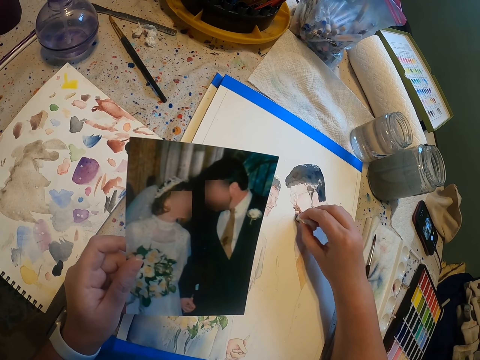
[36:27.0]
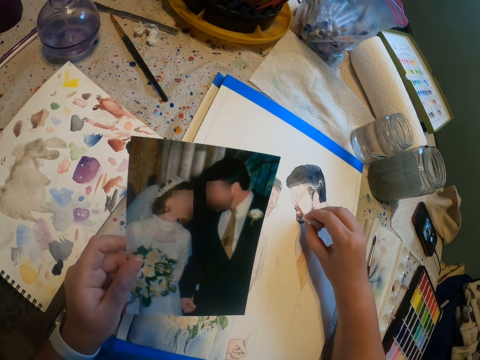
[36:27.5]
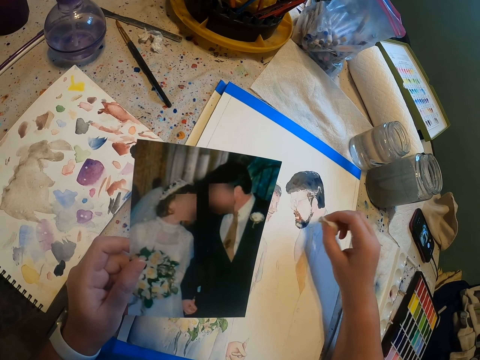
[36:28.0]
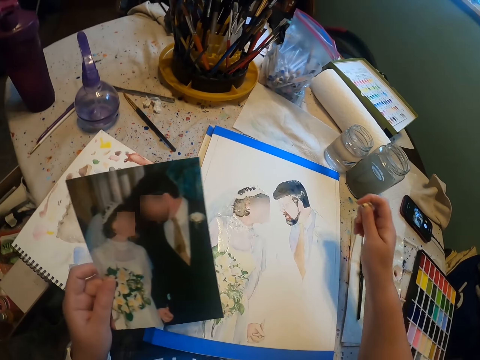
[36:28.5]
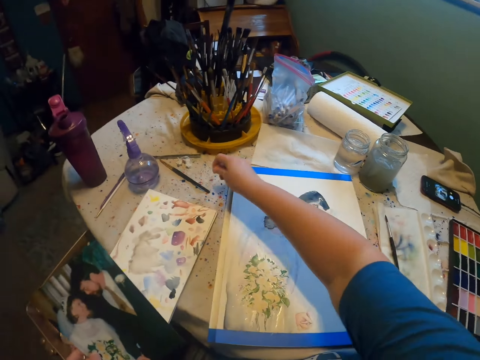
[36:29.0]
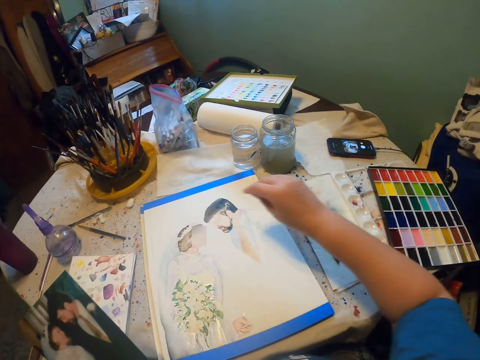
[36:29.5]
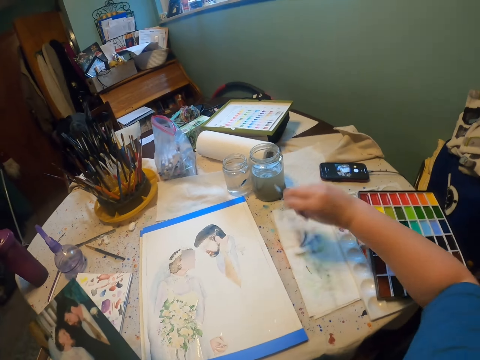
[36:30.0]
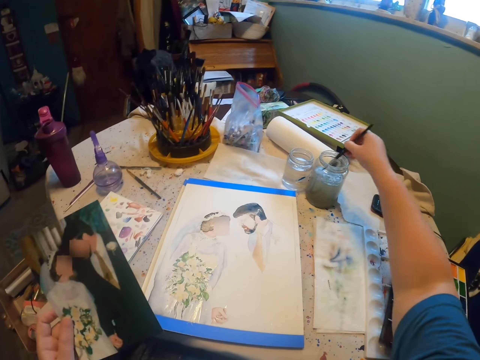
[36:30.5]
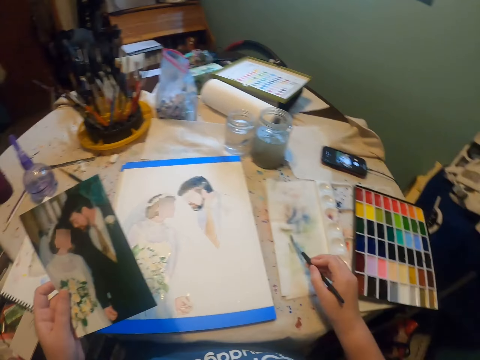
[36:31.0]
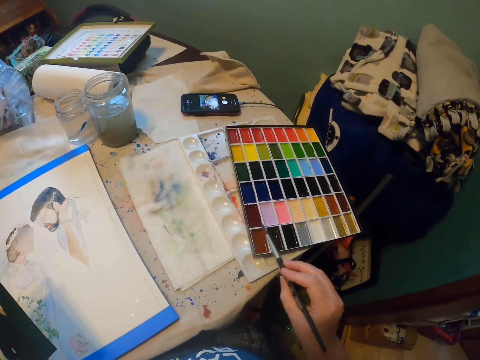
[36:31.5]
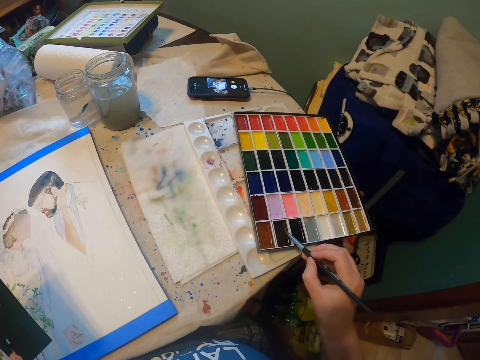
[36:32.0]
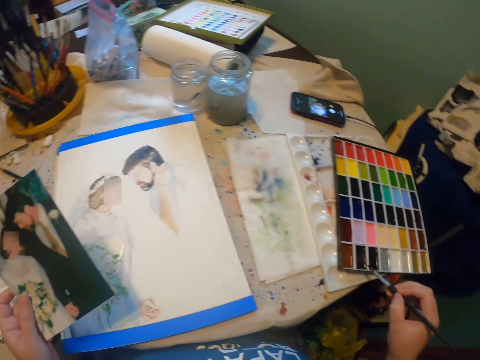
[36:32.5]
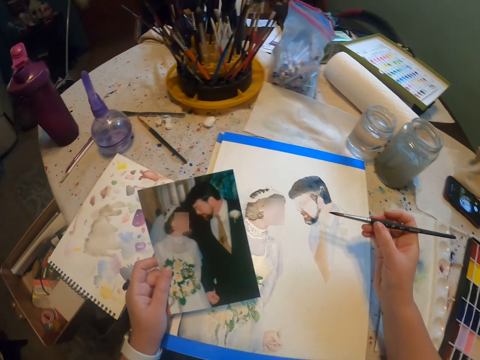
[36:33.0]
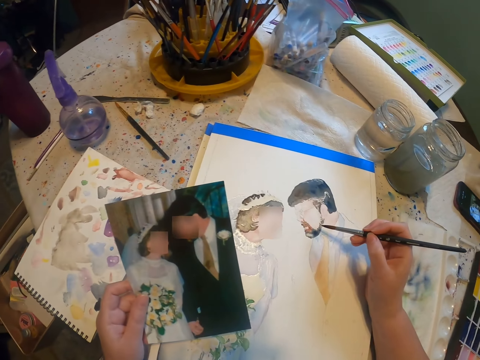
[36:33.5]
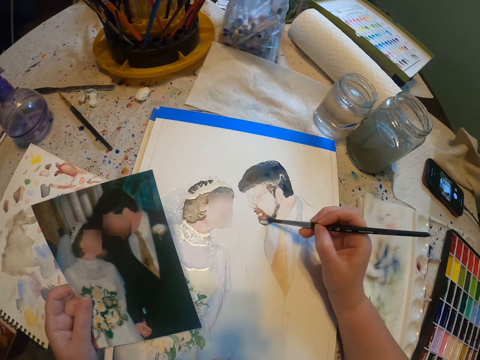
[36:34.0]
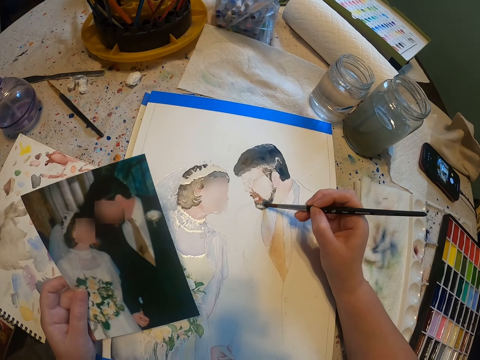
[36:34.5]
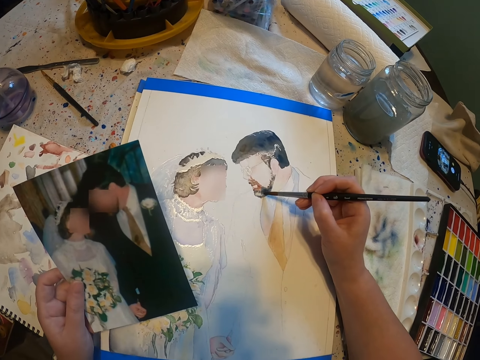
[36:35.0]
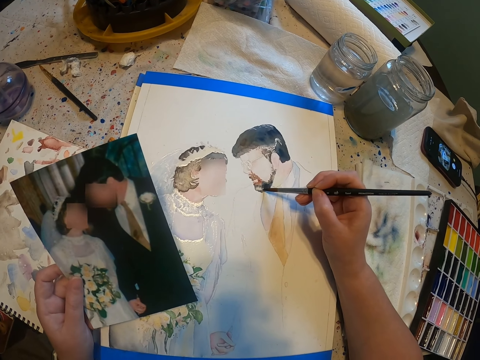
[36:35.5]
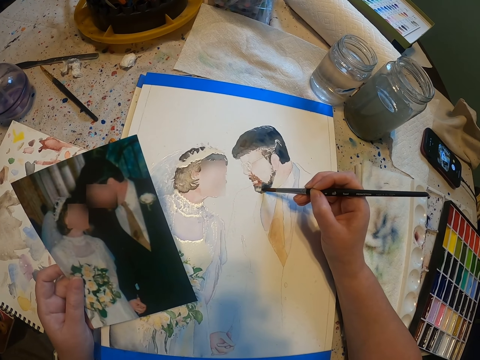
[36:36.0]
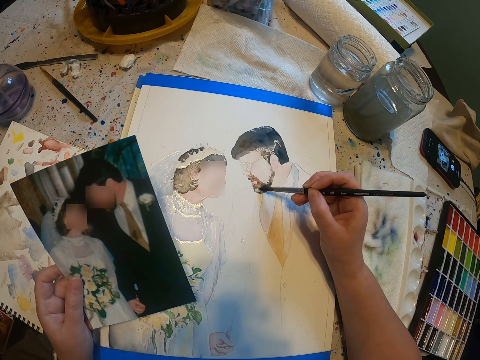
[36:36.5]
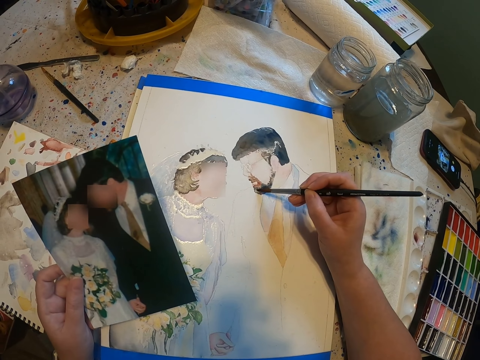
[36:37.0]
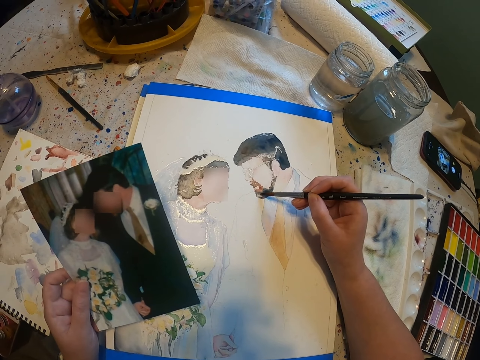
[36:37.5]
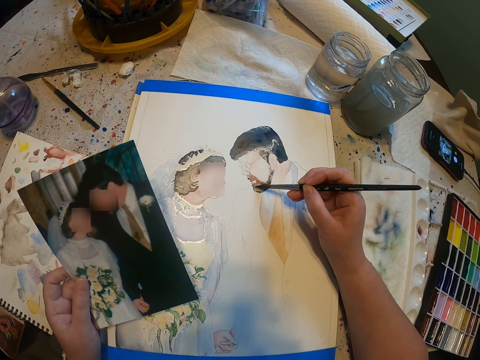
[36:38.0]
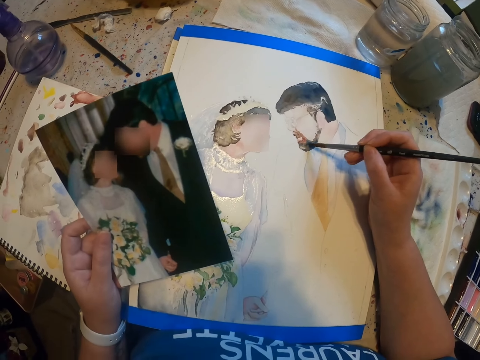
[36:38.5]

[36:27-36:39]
The camera wearer drops the tissue on the table. They lift a paint brush from the serviette. They dip the paint brush in the water color. They add paint on the paint brush. They dip the brush in the paint box. They paint the sketch with the paint brush on the paint paper.

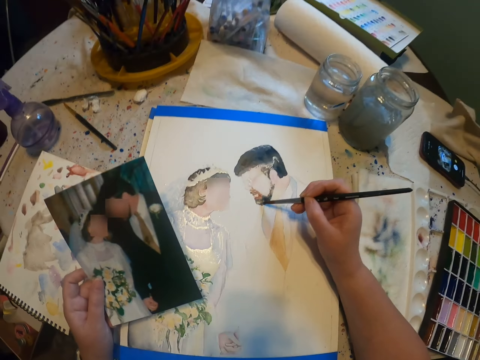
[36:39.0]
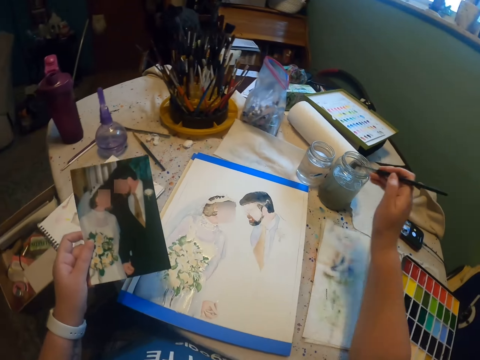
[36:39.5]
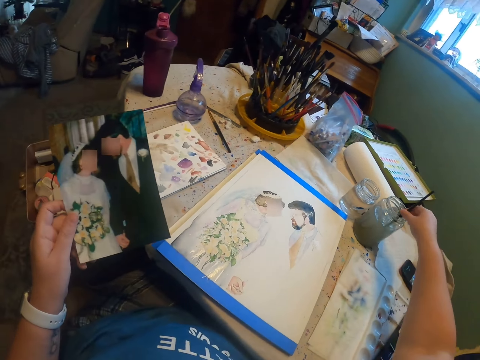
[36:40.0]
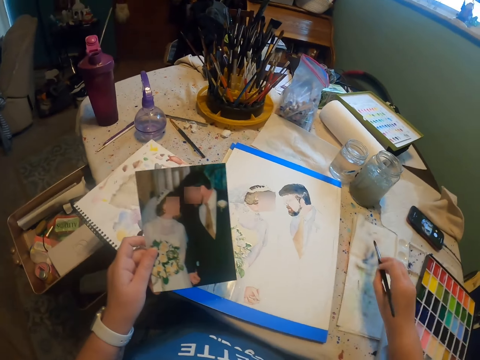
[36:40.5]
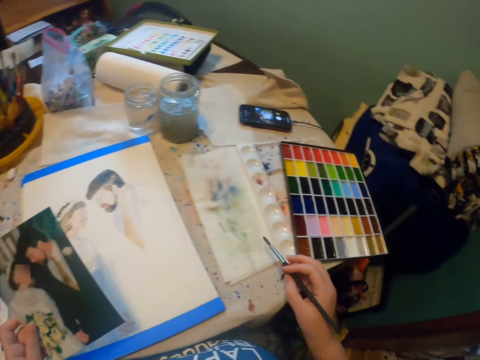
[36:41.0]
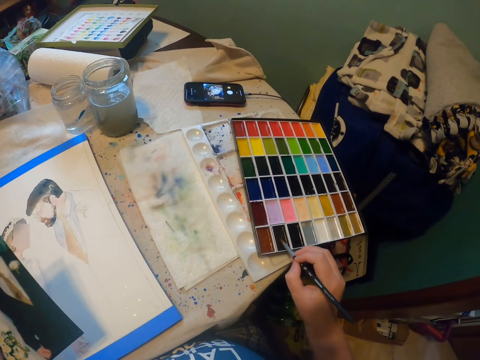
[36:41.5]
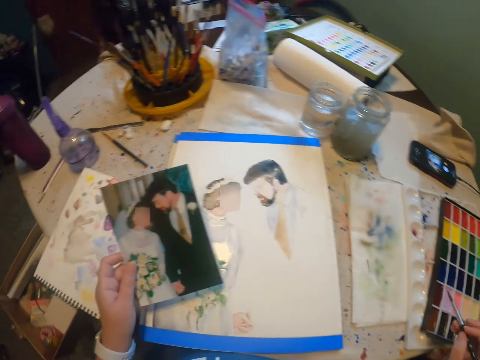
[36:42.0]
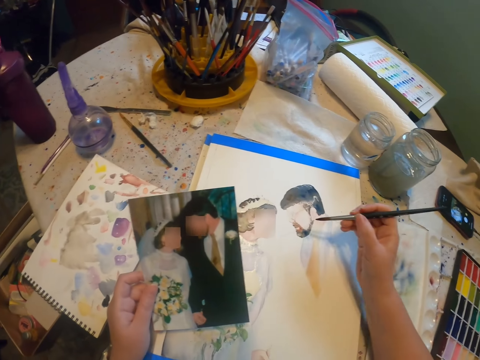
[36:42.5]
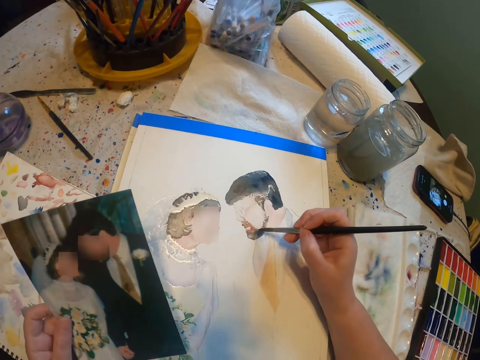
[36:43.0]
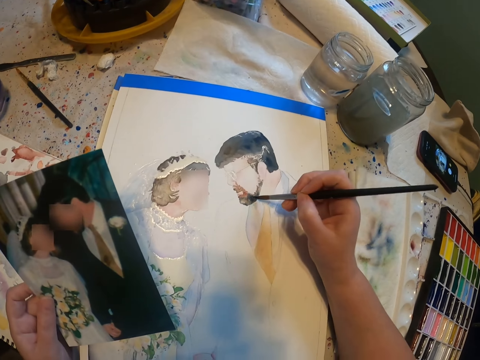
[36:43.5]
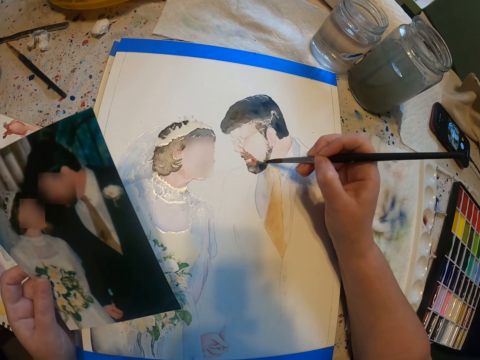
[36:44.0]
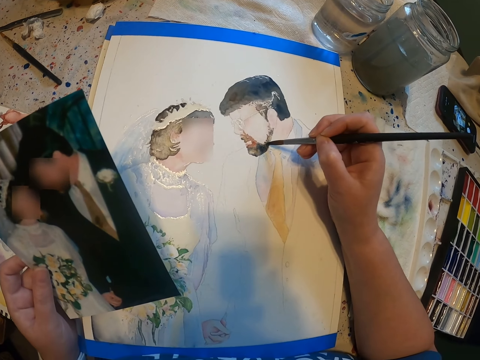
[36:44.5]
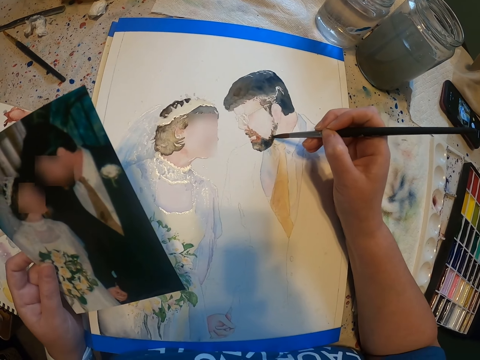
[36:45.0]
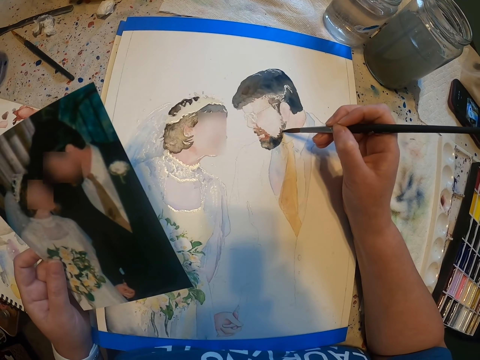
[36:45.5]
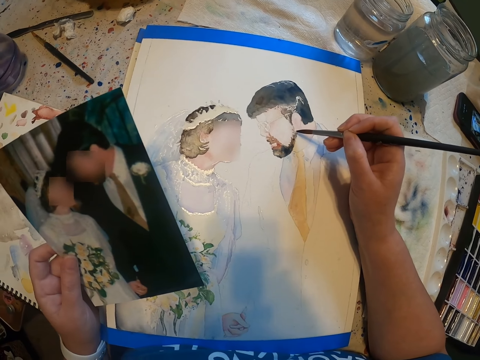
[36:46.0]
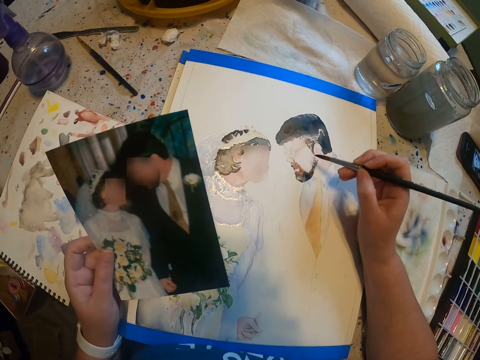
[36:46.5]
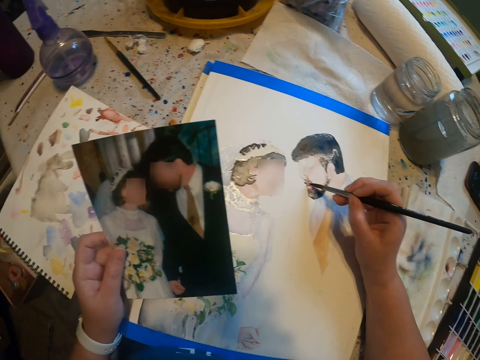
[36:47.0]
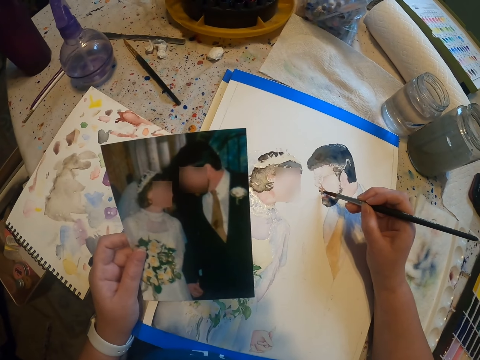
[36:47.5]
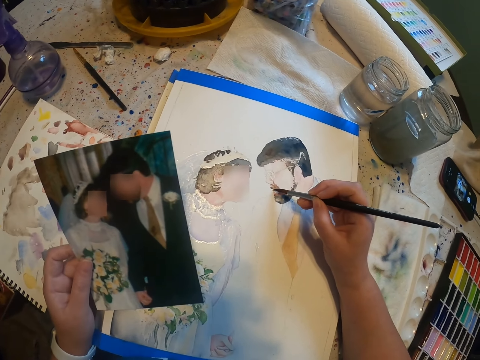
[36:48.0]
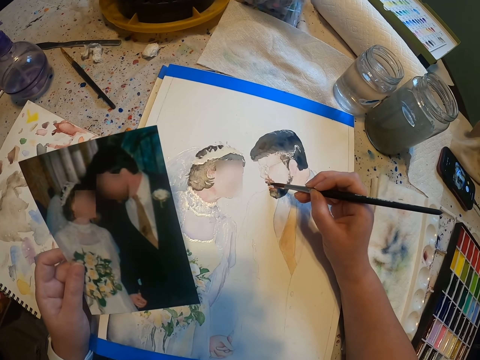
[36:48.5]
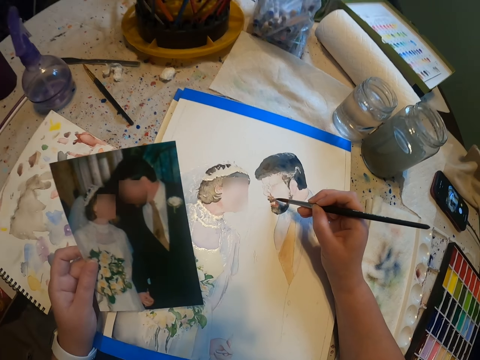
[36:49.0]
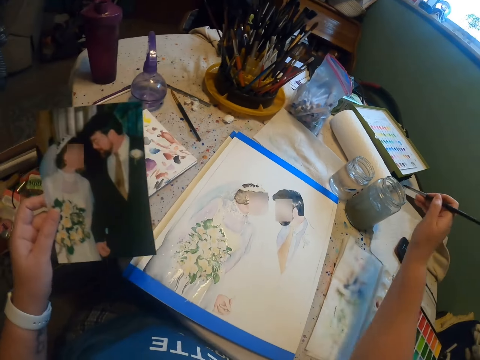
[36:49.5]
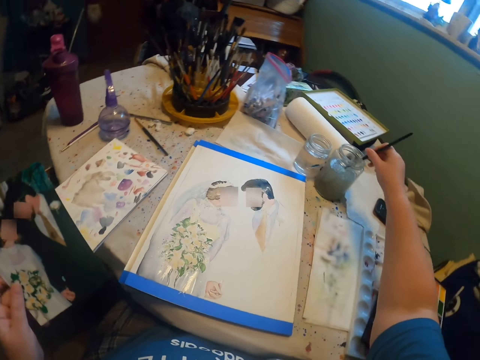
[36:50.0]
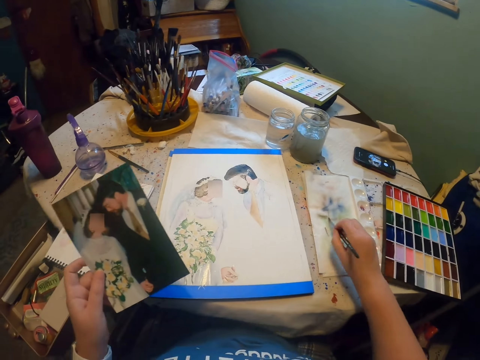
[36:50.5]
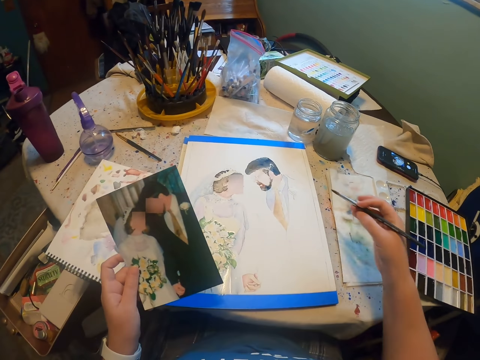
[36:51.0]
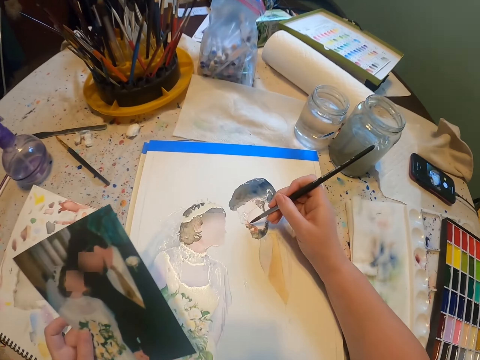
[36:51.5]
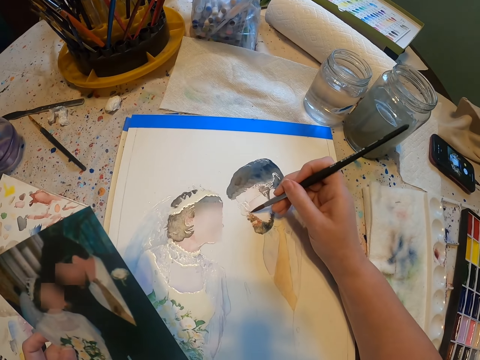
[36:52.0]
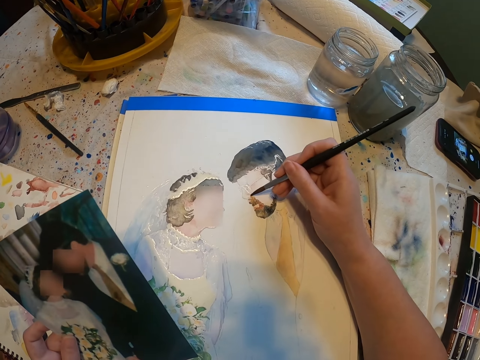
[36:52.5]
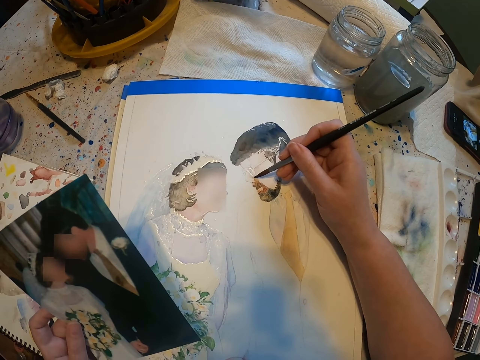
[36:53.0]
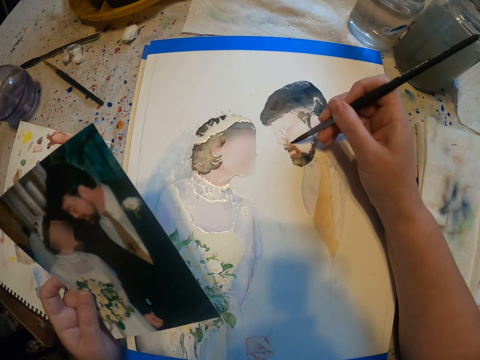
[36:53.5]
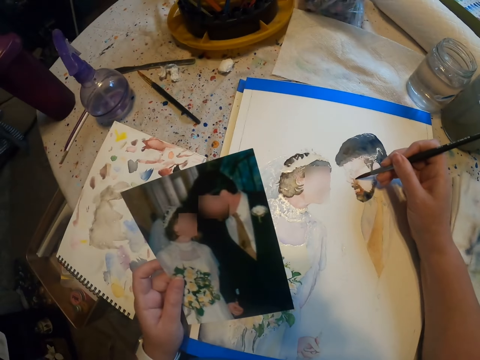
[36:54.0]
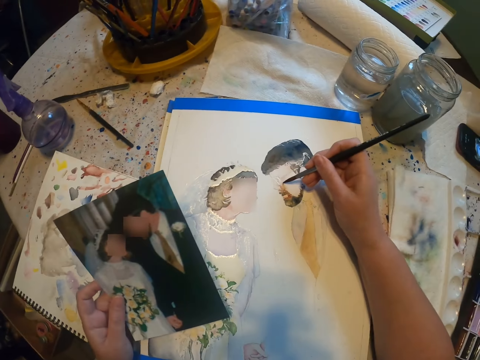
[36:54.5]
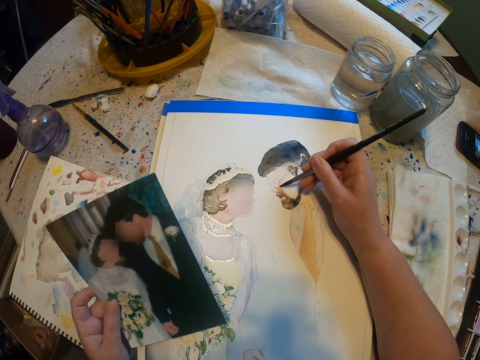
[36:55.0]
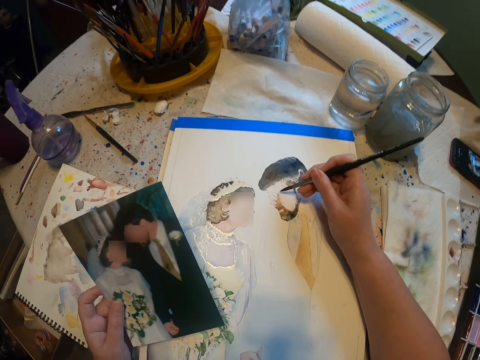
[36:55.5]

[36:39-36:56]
The camera wearer dips a paint brush in the water color. They dip the brush in the paint box. They add paint on the paint brush. They paint the sketch with the brush on the paint paper. They dip the paint brush in the water color. They reduce the paint from the paint brush. They paint the sketch with the brush on the paint paper.
